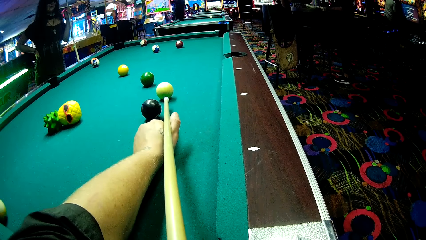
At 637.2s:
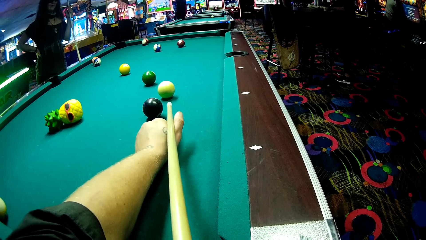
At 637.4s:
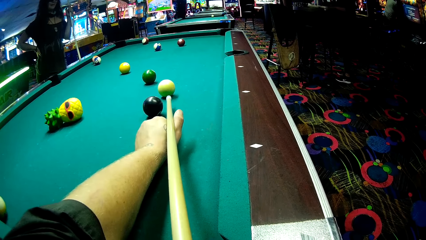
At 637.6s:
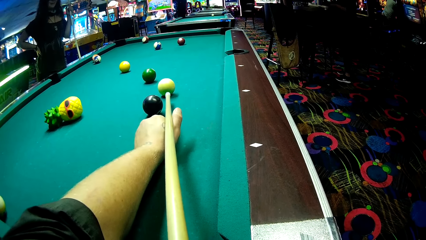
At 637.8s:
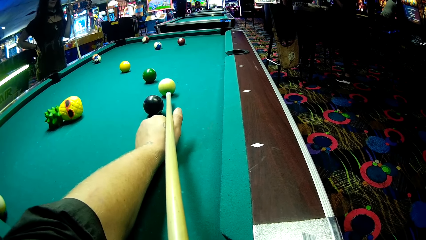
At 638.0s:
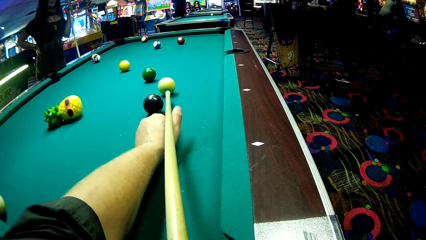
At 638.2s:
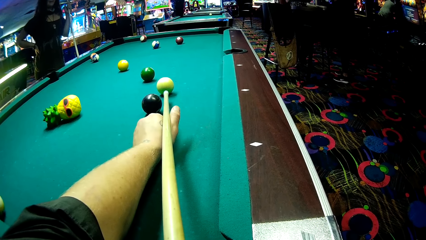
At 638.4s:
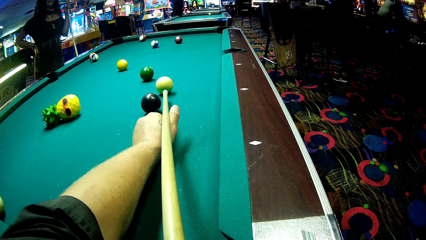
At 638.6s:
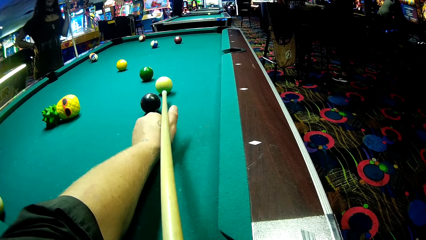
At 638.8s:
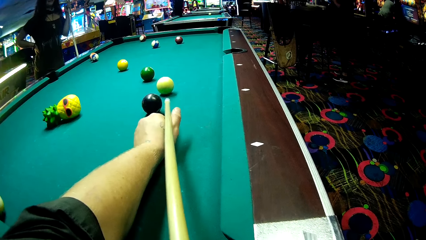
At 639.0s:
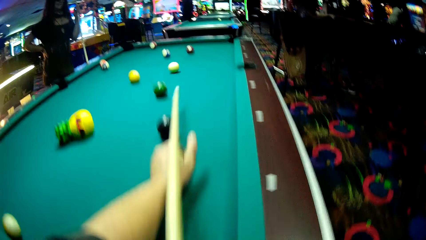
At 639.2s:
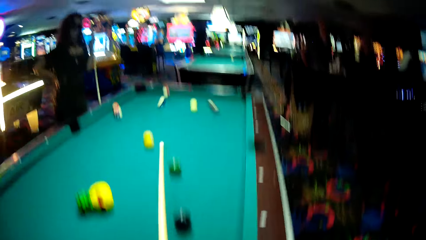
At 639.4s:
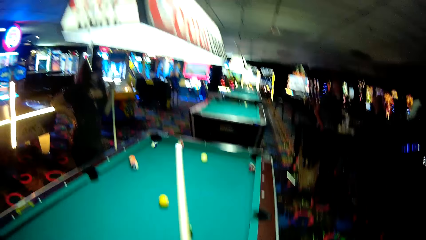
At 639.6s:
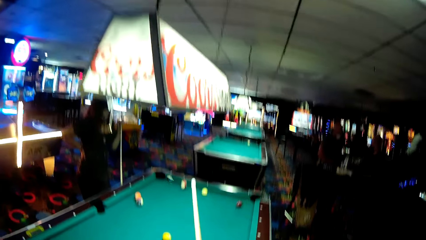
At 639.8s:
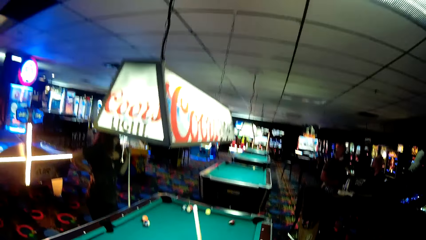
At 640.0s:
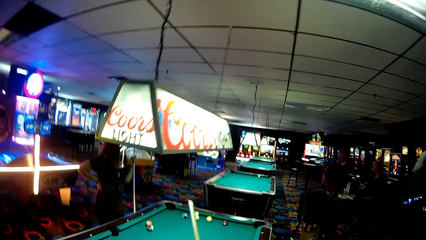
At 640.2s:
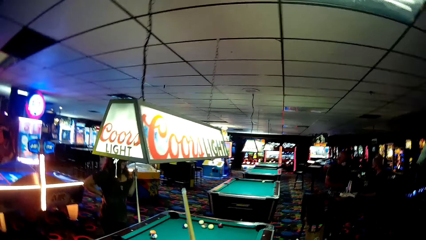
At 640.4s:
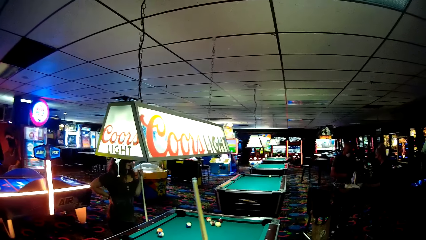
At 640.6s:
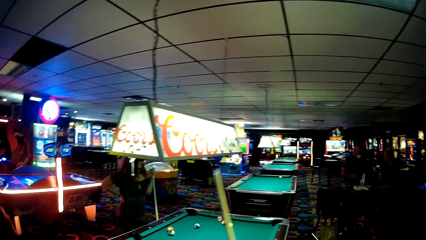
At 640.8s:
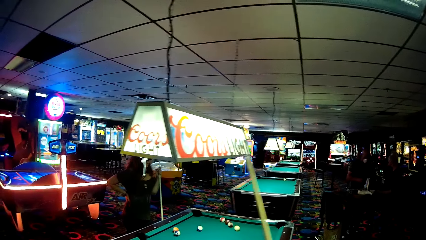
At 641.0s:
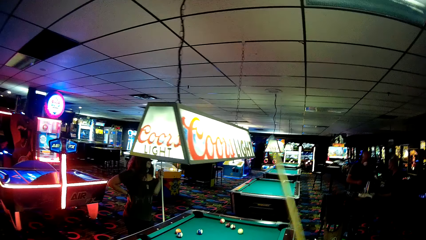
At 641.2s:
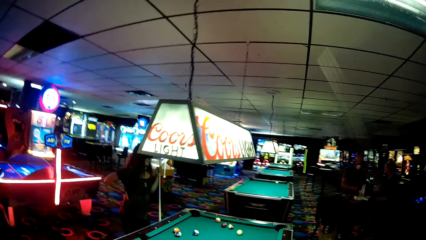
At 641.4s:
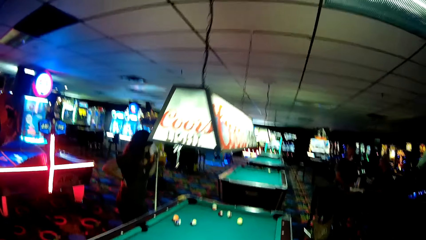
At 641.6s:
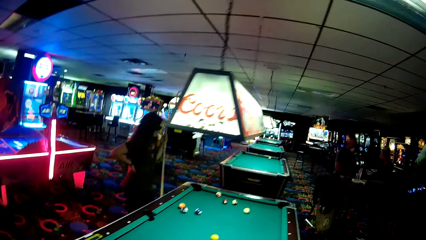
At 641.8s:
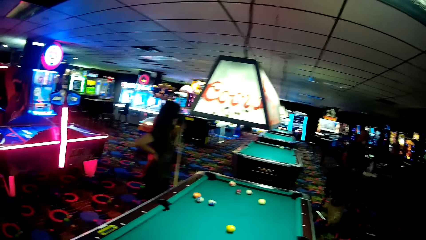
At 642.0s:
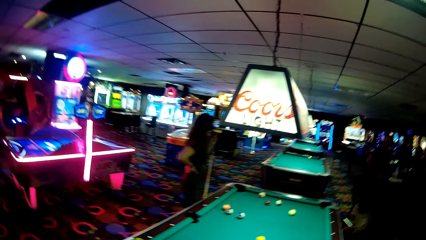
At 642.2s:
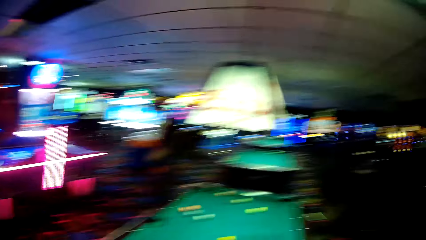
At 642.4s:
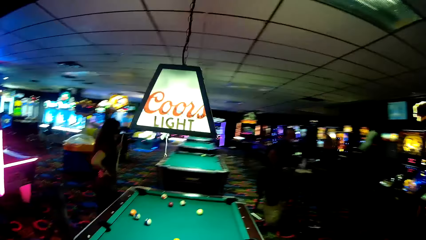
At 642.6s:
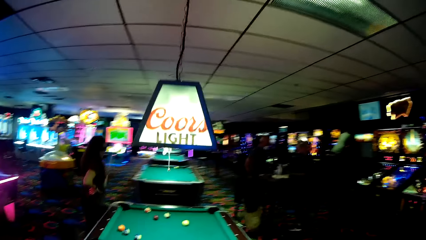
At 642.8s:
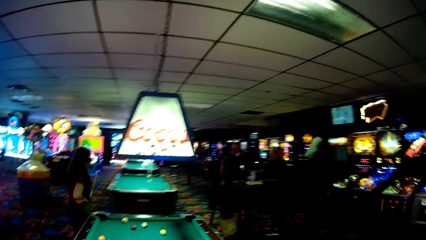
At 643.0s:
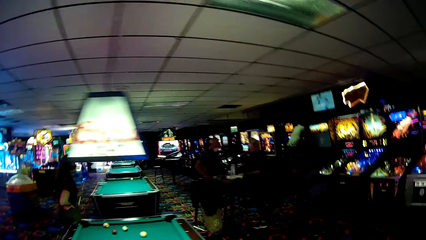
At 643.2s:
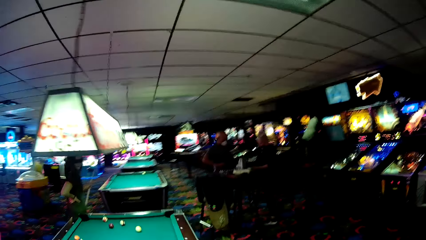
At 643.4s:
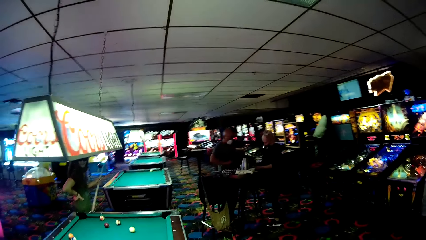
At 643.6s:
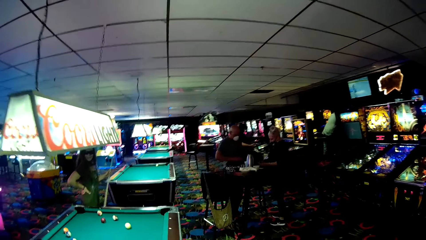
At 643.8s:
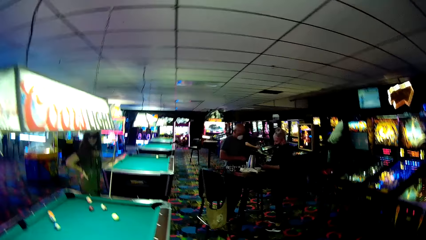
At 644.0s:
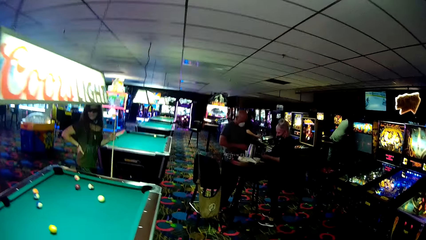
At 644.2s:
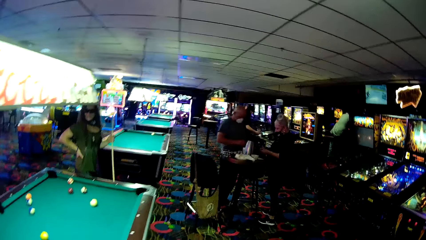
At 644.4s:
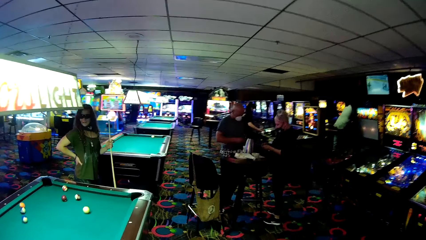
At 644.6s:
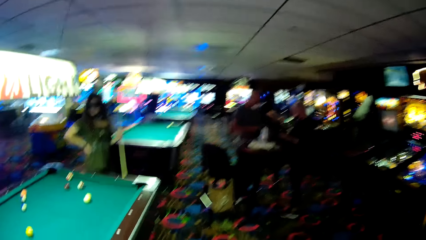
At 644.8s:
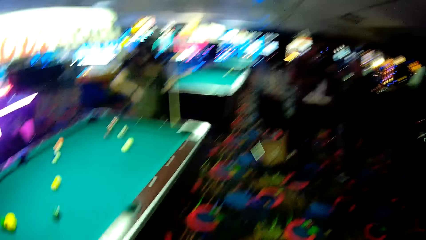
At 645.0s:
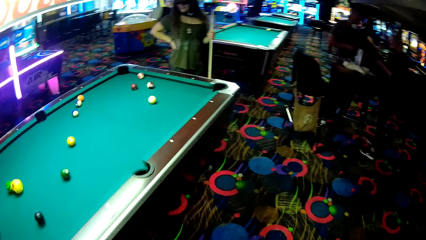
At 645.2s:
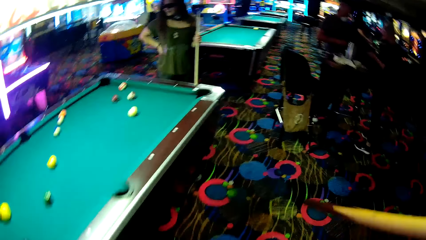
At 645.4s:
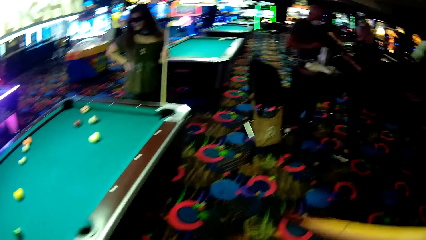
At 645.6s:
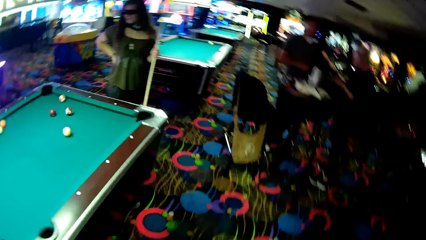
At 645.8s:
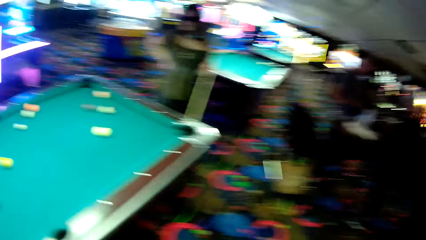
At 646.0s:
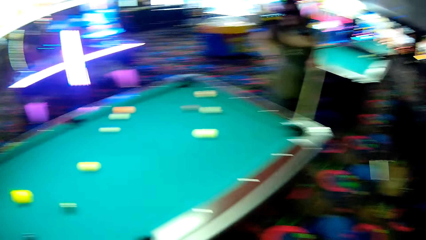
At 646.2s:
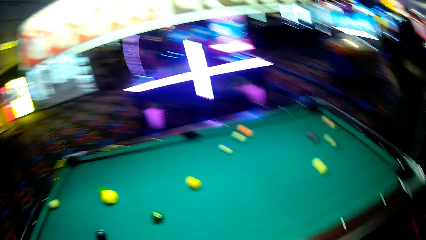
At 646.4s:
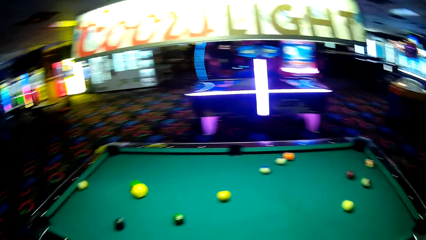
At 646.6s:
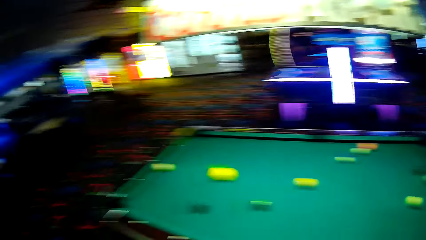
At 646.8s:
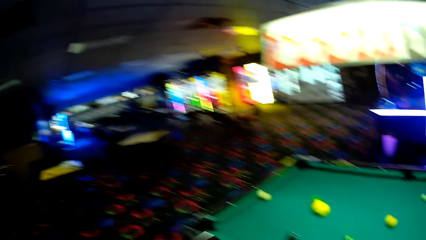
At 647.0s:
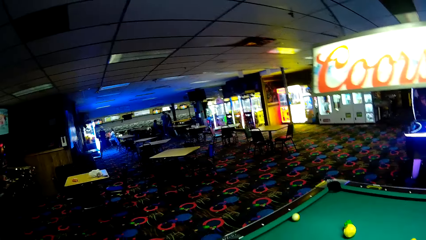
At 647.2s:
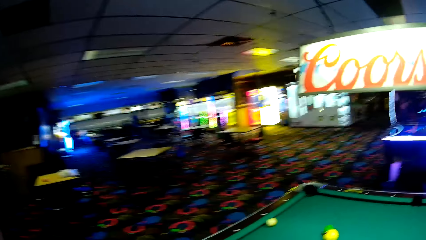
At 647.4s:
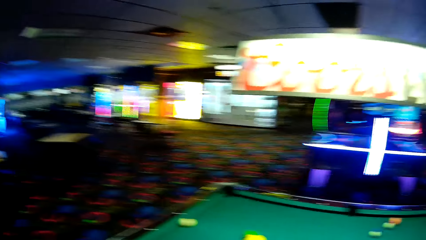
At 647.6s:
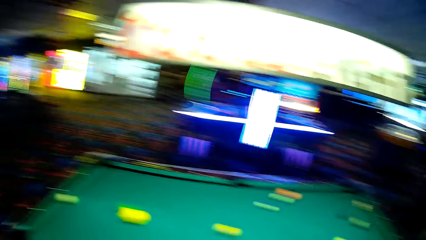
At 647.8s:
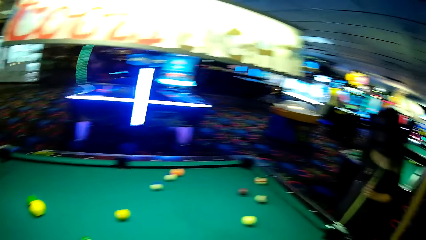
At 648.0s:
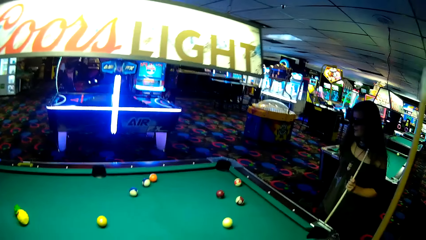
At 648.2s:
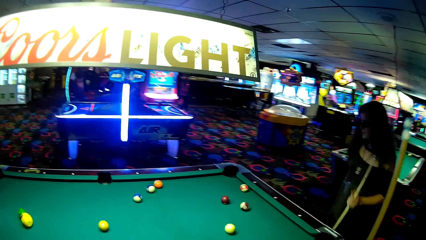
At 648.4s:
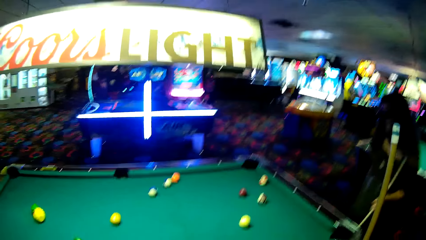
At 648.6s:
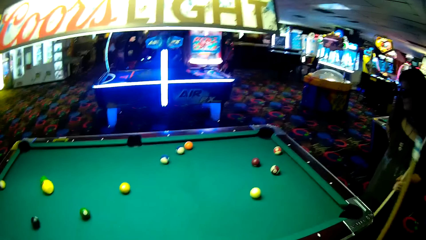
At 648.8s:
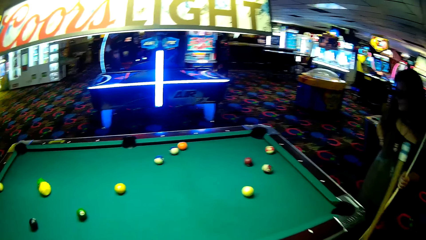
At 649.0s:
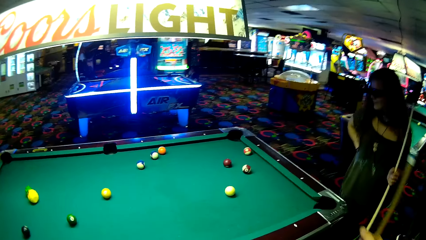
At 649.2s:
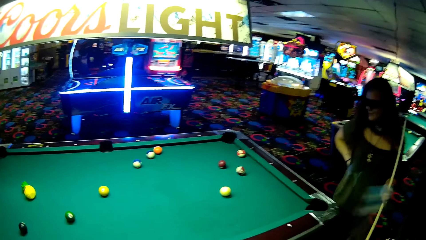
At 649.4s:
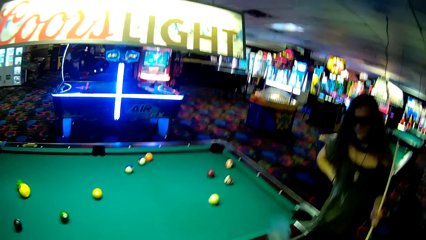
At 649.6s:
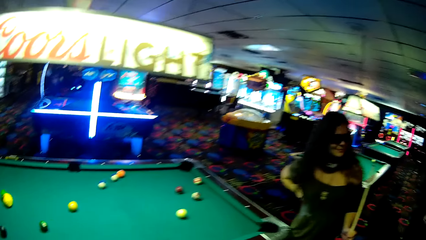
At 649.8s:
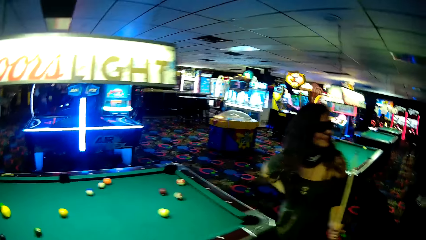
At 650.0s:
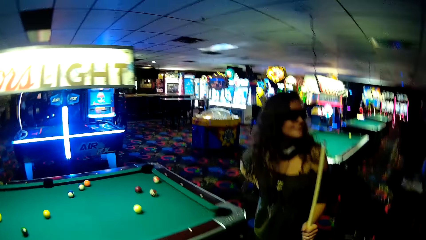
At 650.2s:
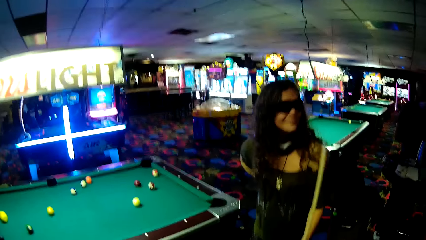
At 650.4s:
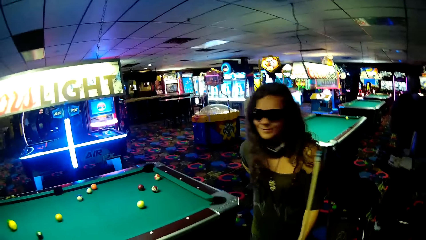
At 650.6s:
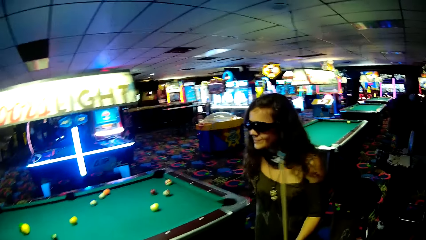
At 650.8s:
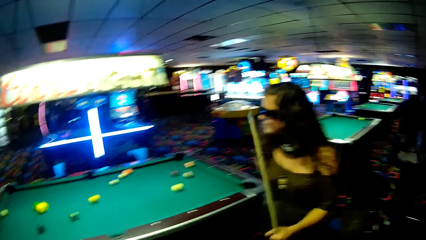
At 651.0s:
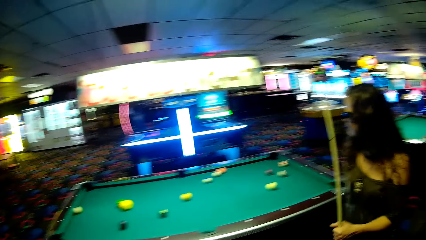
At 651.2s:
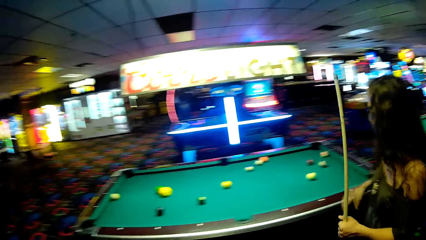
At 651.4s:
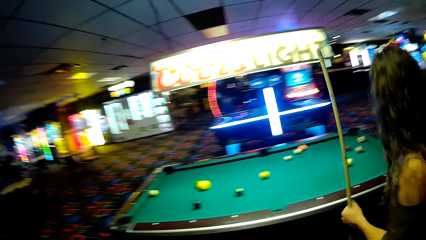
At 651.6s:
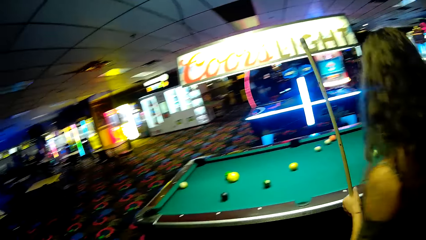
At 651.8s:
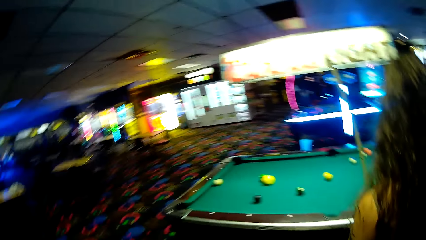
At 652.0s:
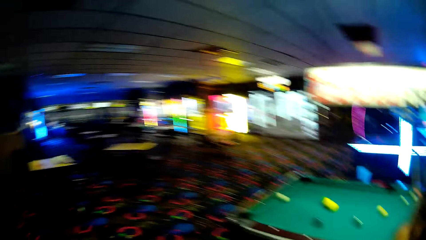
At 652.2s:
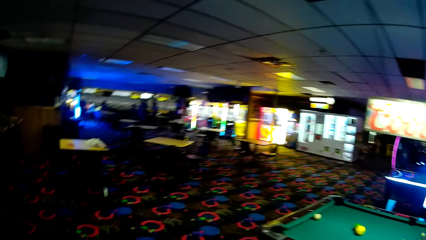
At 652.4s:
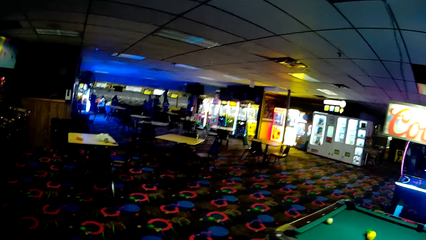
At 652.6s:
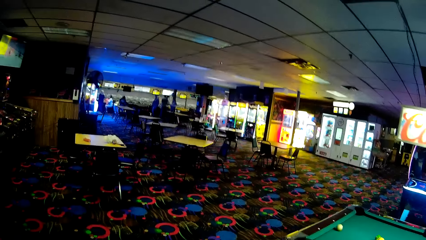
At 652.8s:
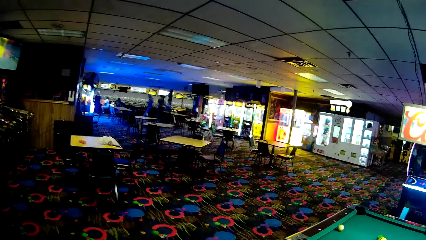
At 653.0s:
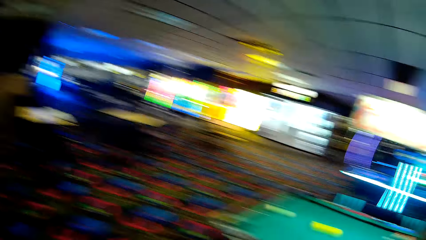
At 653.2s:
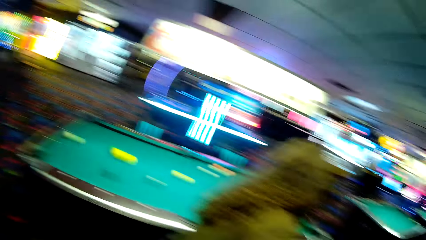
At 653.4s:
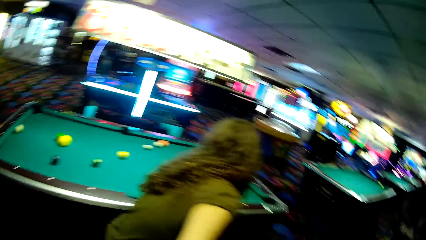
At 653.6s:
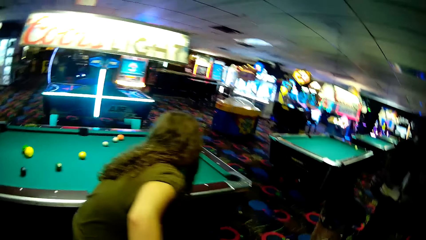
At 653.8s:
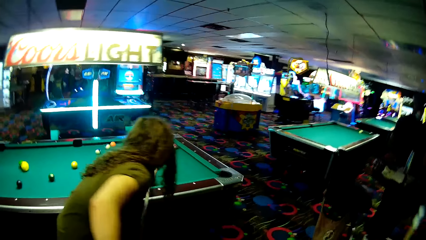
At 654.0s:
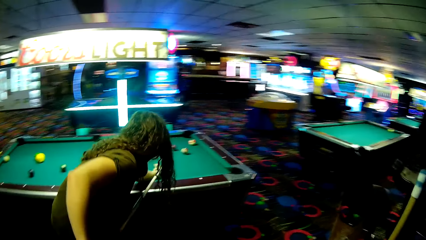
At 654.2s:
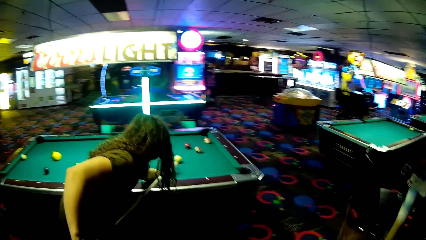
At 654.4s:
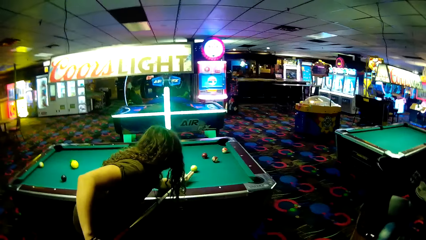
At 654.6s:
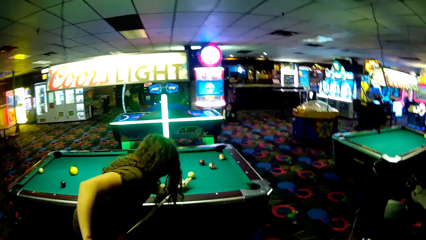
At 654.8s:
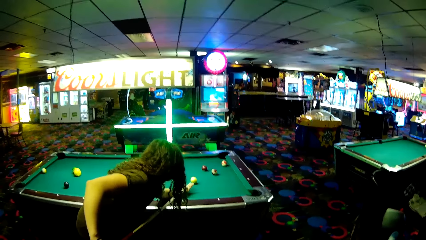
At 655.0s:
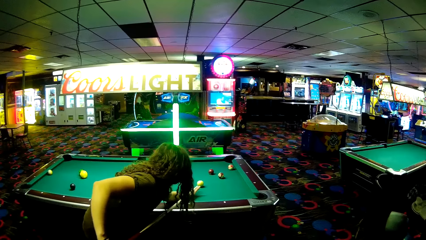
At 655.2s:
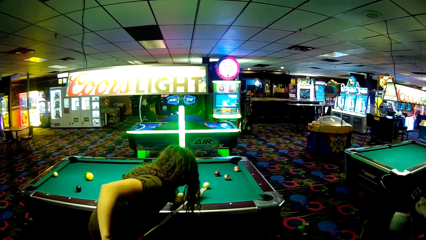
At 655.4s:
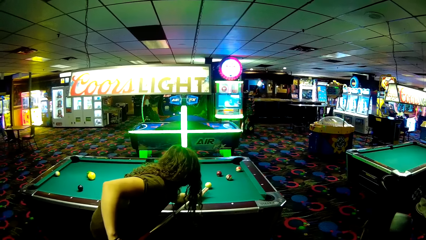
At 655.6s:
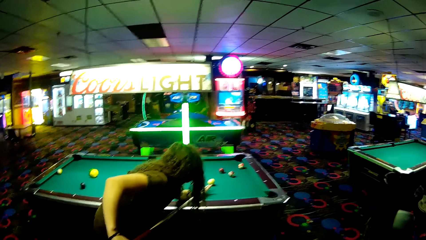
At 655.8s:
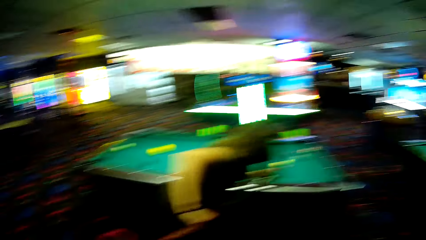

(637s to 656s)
The camera wearer adjusts the cue stick. A woman walks around the pool table. The camera wearer walks around the pool table, looks around the game room, looks around the pool table, and adjusts the cue stick. The woman adjusts the cue stick. The camera wearer looks around the game room. The woman bends towards the pool table. The camera wearer looks towards the pool table. The woman plays pool using the cue stick.
